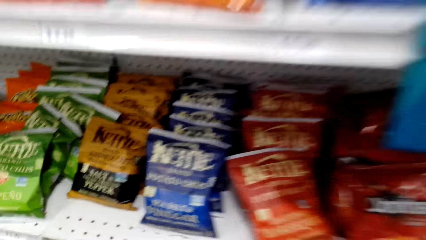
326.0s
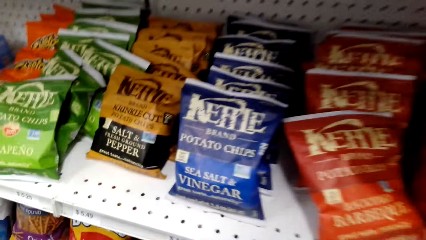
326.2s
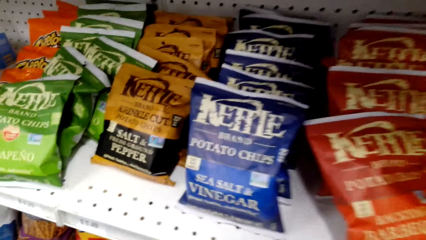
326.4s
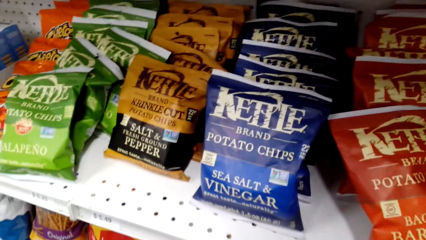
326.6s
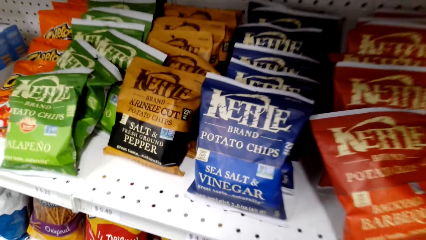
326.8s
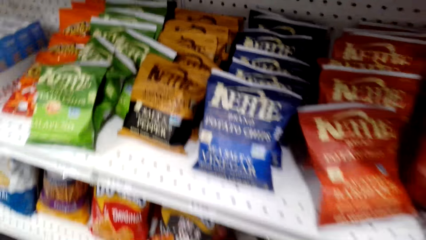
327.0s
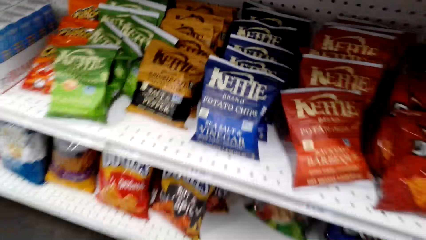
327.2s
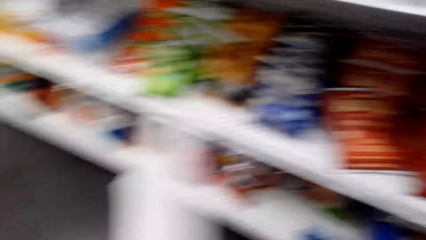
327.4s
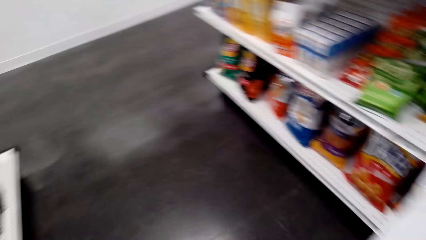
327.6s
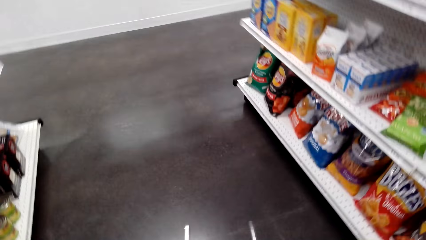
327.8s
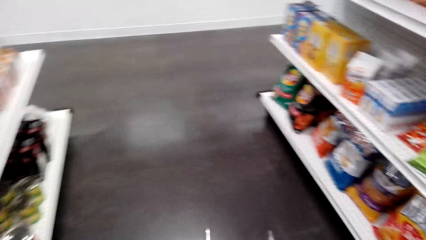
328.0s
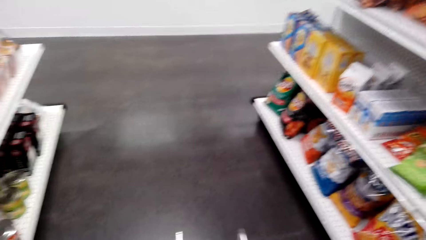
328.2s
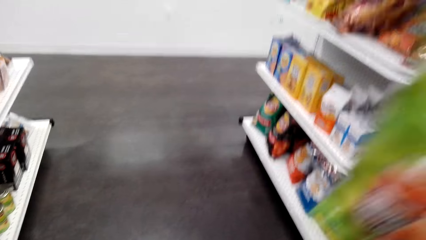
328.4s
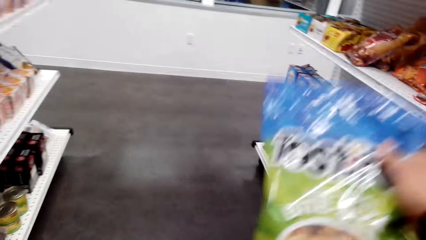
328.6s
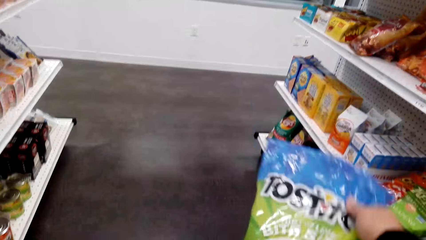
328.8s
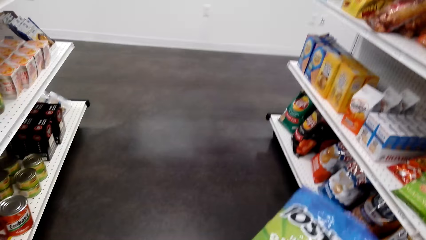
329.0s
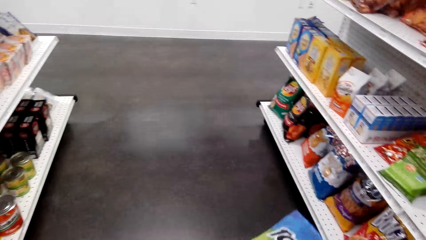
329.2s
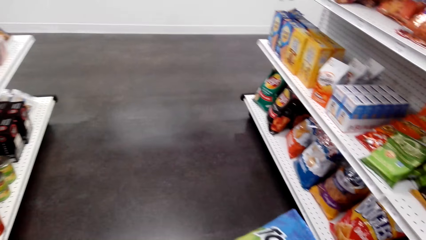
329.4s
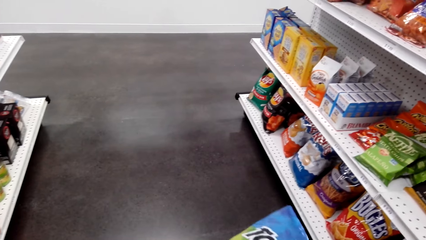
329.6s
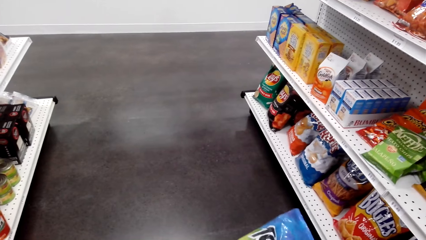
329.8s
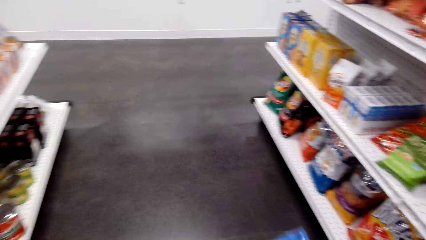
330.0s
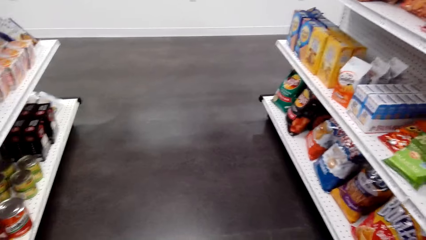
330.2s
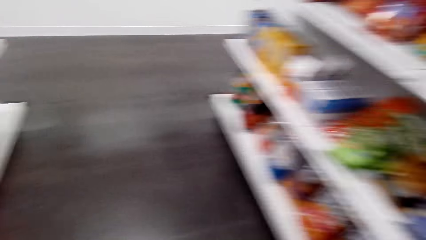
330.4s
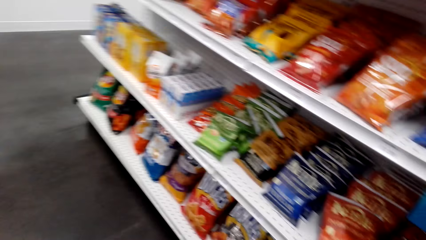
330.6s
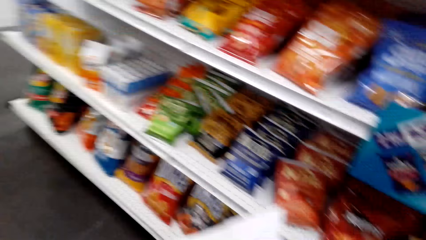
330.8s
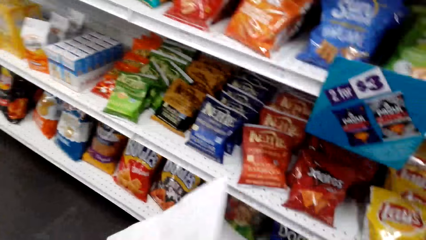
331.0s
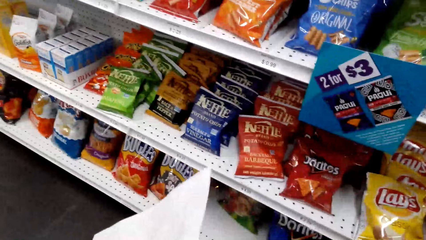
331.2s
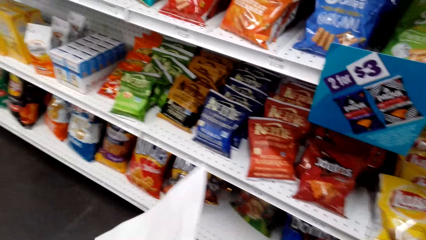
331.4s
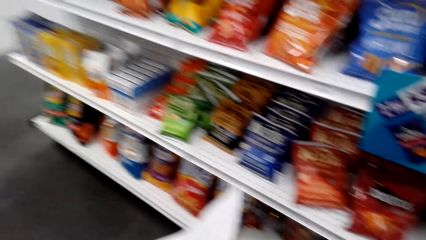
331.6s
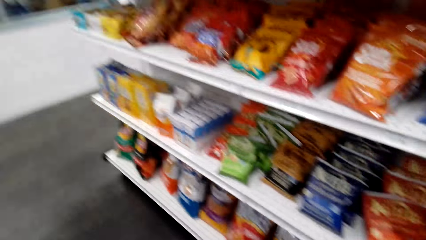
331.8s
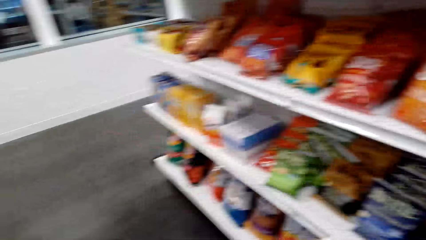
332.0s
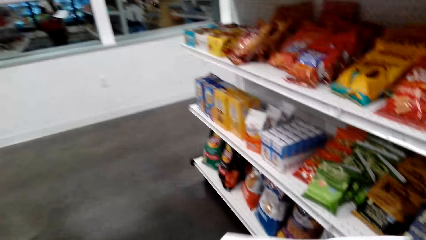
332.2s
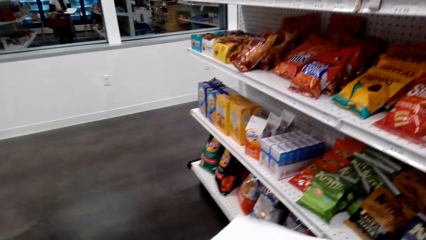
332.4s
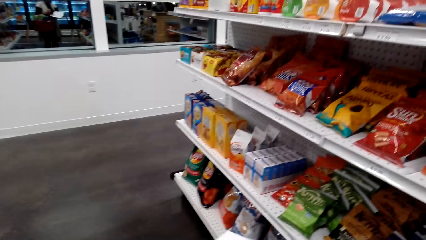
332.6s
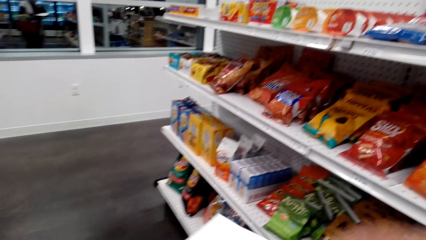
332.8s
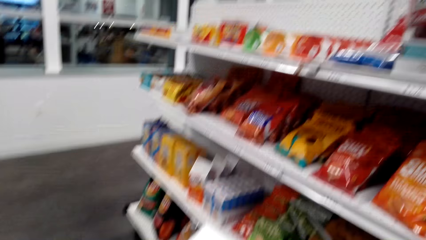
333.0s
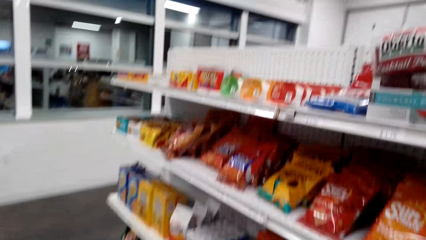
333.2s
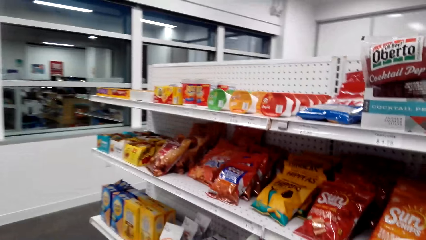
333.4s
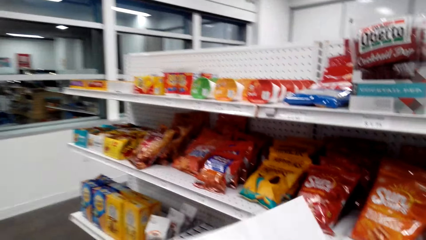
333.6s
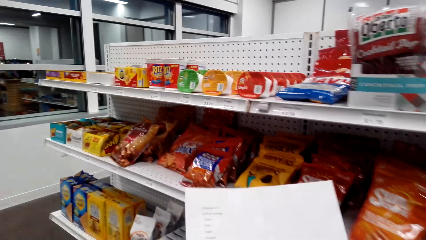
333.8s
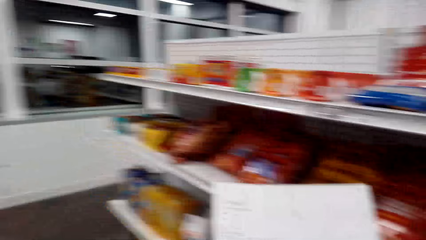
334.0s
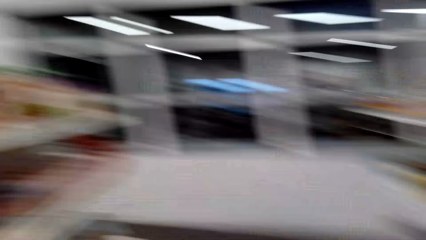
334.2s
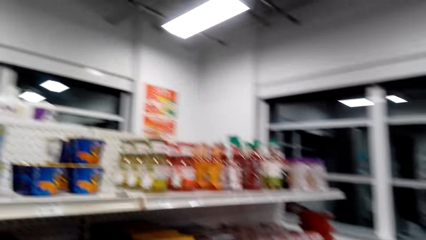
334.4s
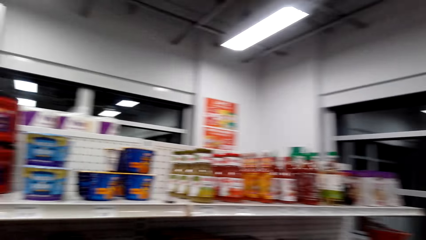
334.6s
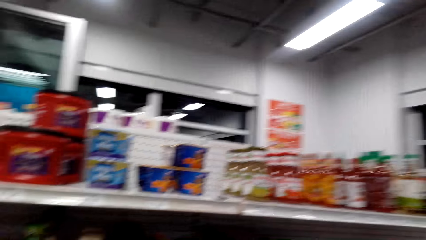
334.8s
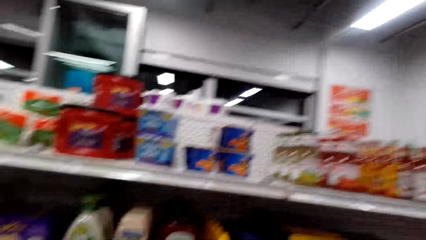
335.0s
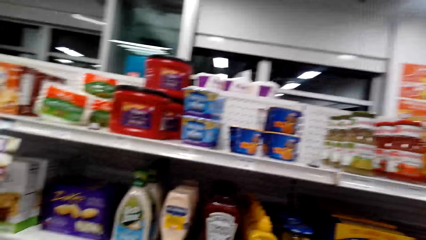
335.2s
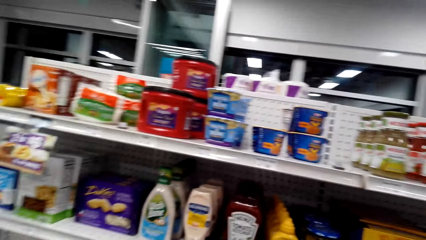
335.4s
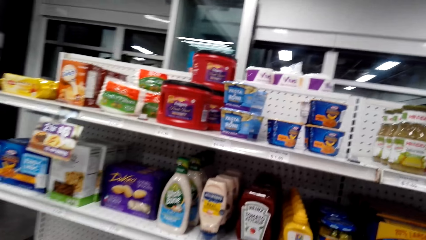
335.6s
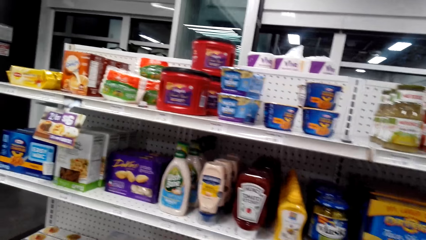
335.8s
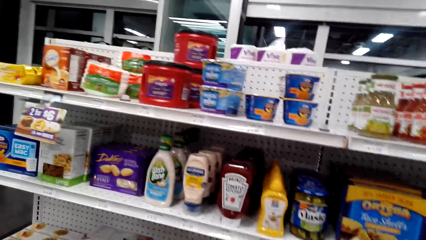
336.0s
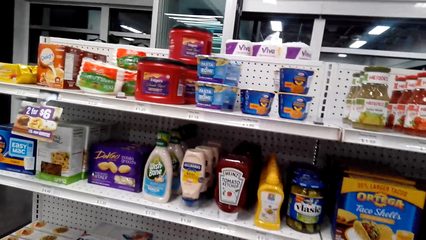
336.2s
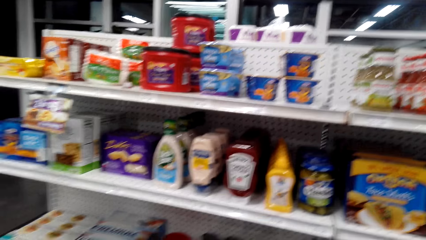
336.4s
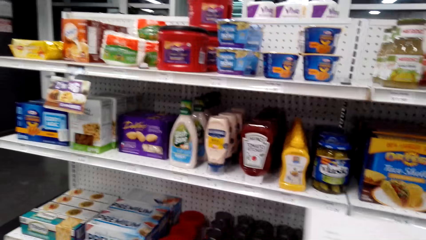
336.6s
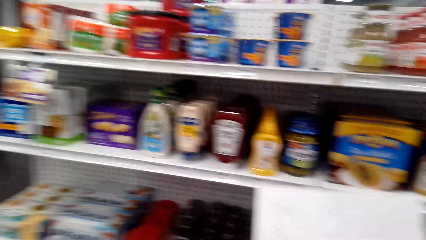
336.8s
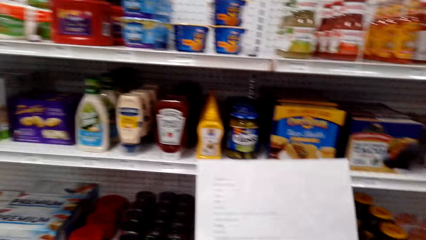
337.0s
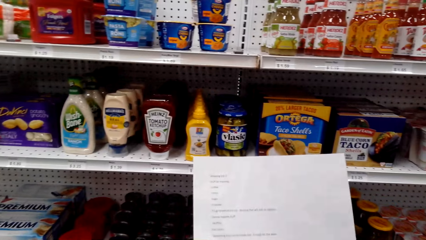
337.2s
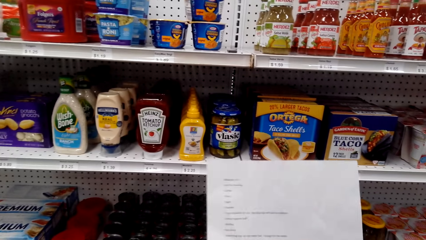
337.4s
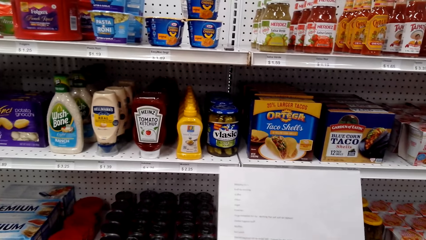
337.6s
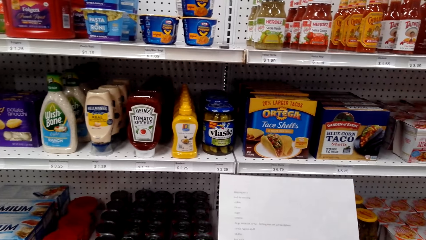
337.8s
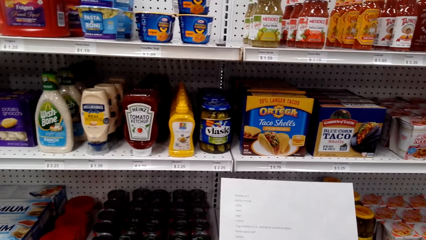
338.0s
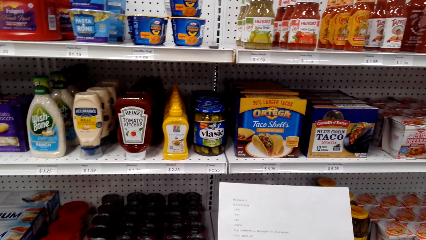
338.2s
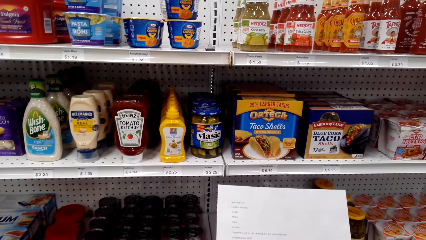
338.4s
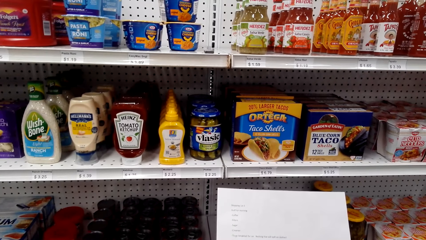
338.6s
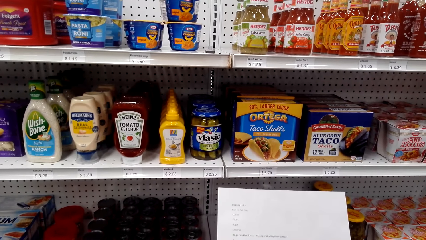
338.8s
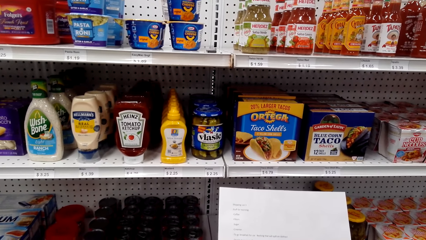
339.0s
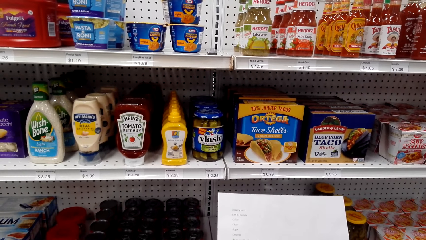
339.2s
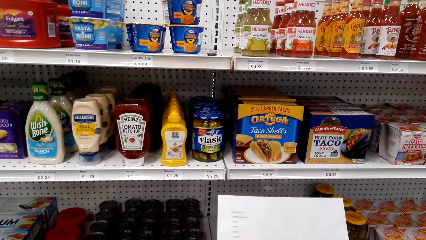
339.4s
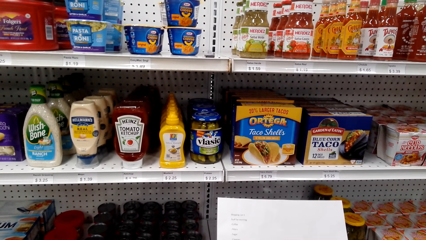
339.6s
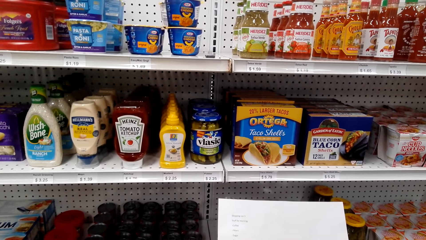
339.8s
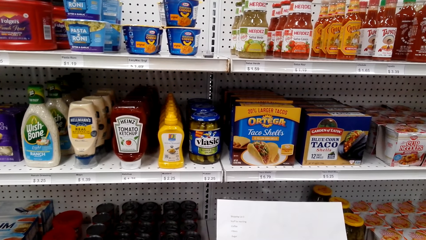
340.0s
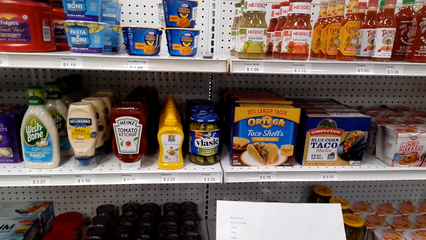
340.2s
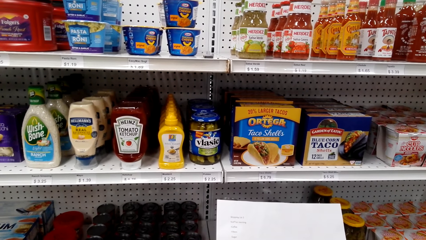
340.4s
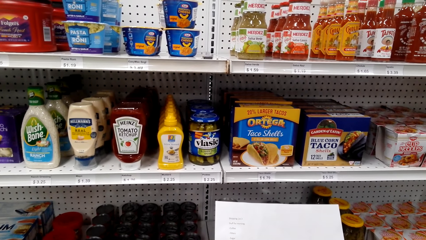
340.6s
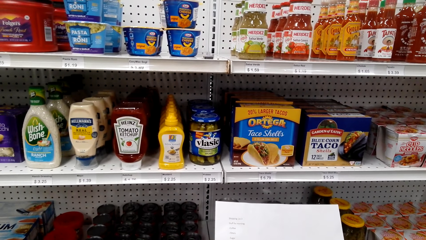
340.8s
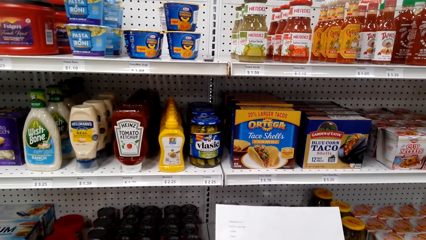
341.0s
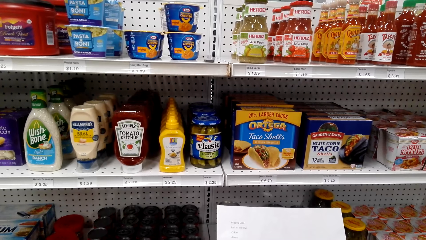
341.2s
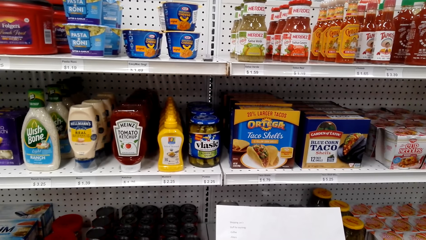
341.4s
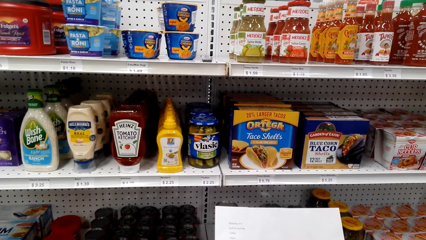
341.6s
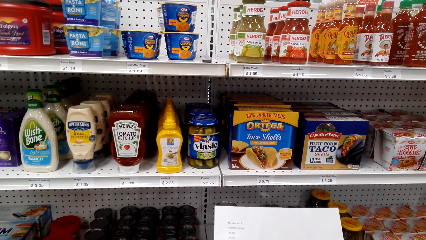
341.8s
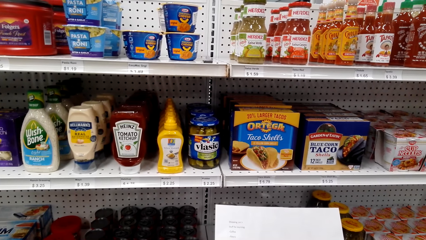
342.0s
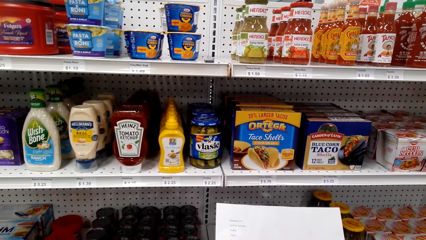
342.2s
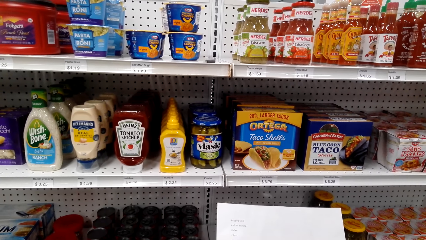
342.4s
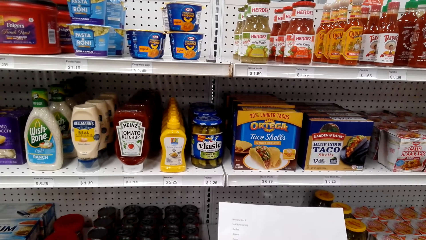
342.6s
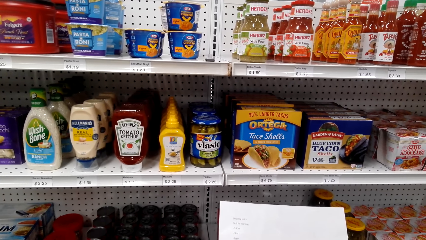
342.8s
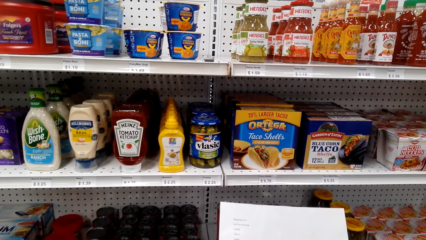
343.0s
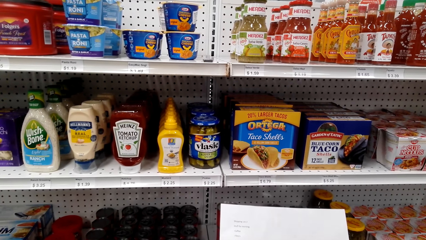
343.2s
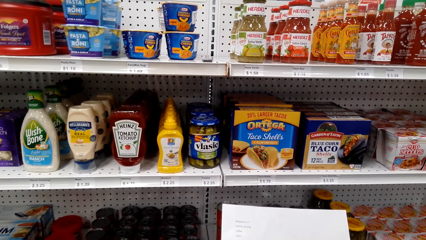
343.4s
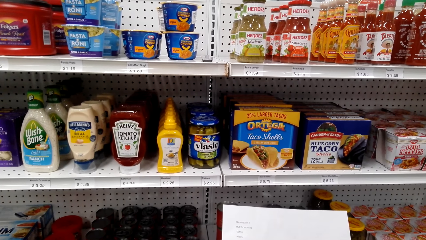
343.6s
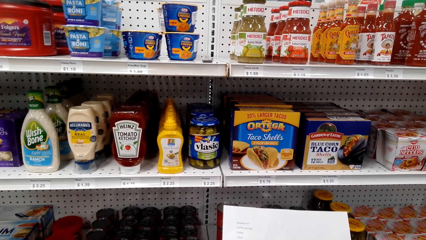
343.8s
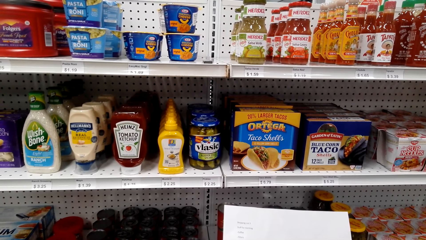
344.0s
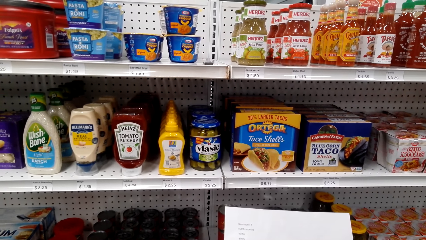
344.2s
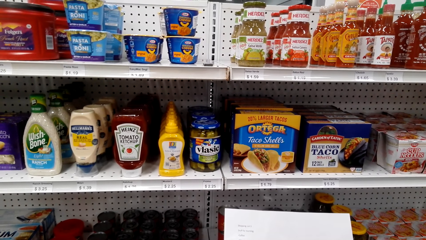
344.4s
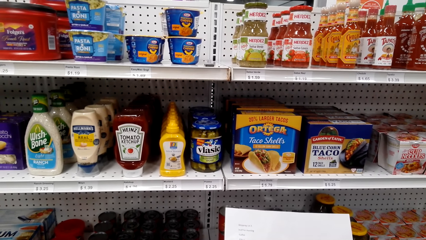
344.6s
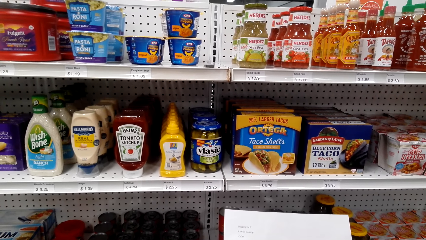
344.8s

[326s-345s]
The camera wearer picks up the Tosticorn. They put the pack of Tosticorn in the shopping bucket. They look around the supermarket shelf. They read the shopping list. They lift the paper.
